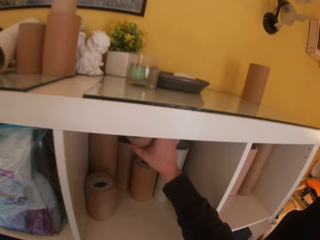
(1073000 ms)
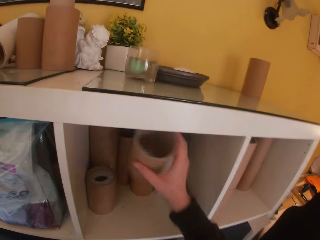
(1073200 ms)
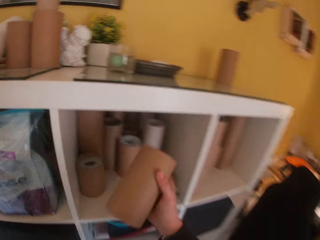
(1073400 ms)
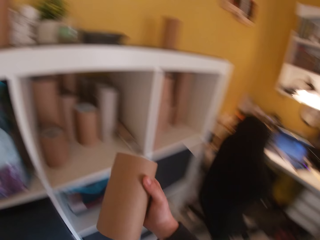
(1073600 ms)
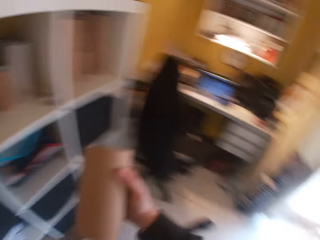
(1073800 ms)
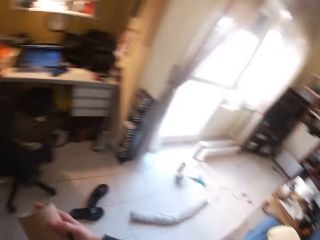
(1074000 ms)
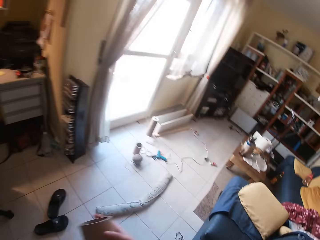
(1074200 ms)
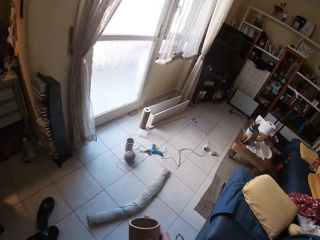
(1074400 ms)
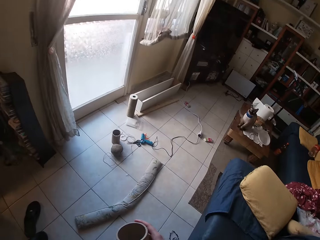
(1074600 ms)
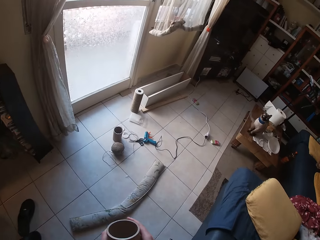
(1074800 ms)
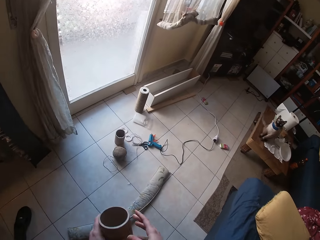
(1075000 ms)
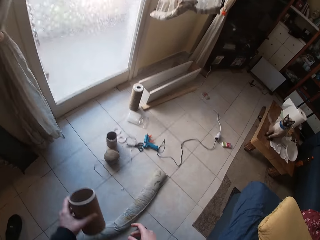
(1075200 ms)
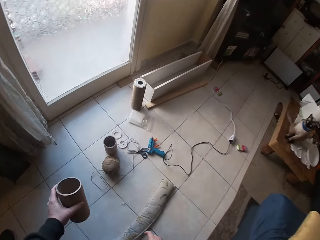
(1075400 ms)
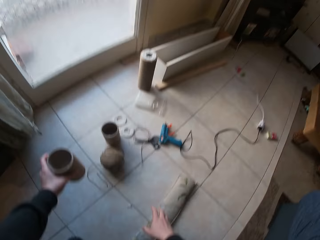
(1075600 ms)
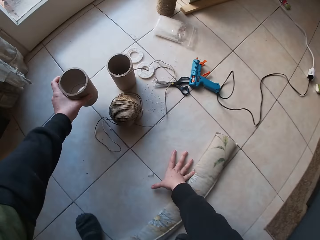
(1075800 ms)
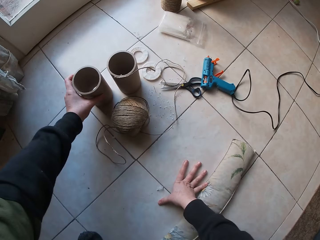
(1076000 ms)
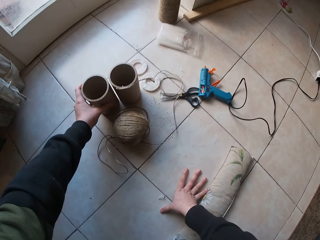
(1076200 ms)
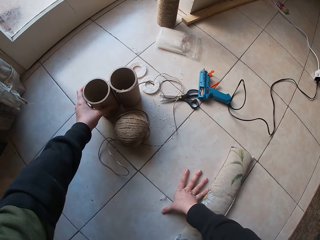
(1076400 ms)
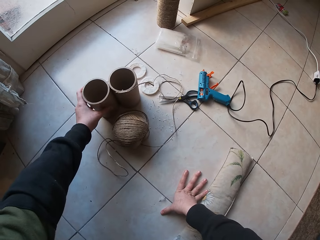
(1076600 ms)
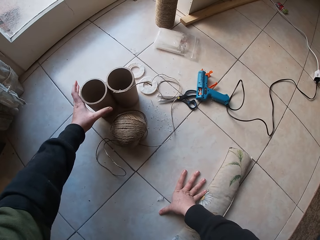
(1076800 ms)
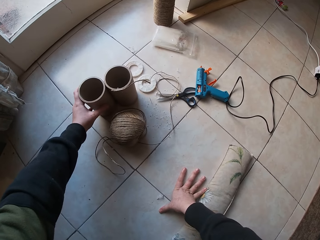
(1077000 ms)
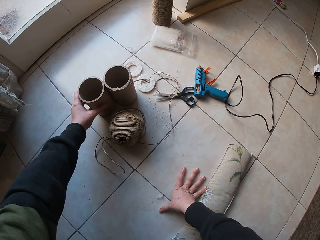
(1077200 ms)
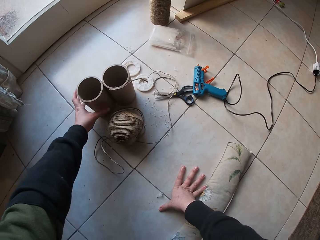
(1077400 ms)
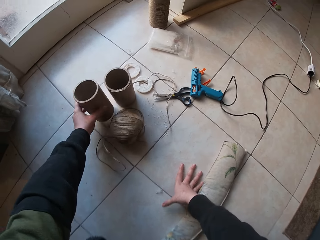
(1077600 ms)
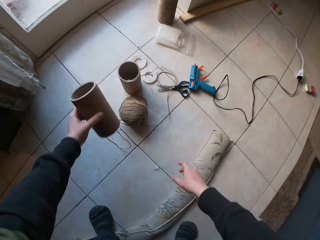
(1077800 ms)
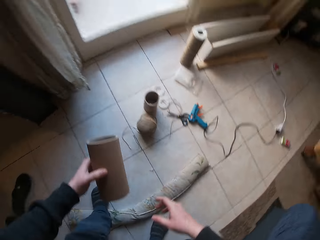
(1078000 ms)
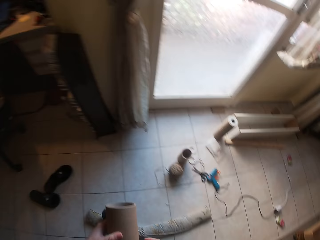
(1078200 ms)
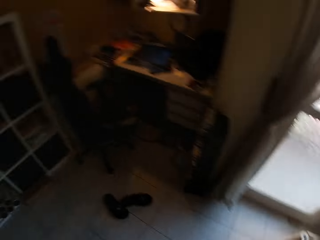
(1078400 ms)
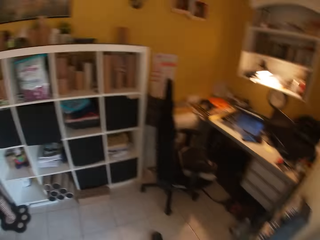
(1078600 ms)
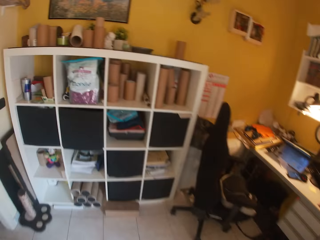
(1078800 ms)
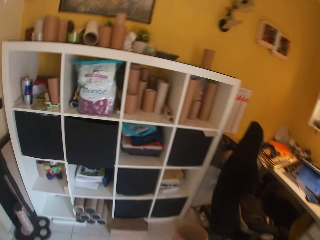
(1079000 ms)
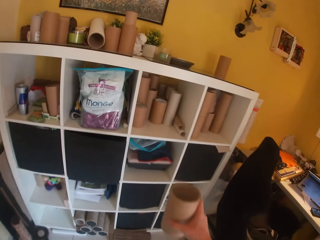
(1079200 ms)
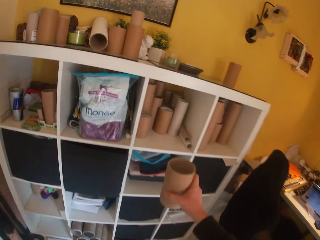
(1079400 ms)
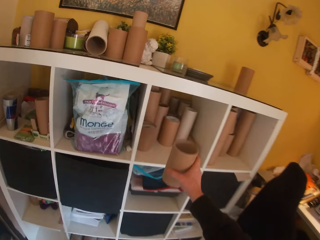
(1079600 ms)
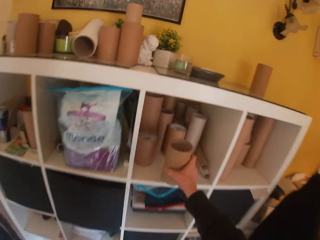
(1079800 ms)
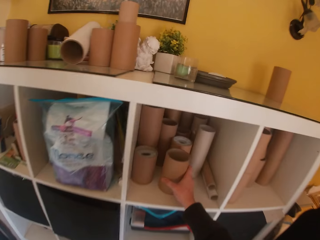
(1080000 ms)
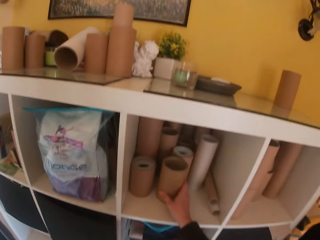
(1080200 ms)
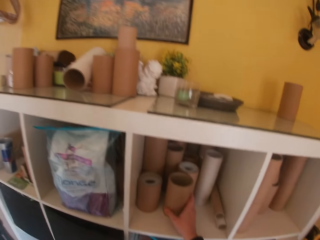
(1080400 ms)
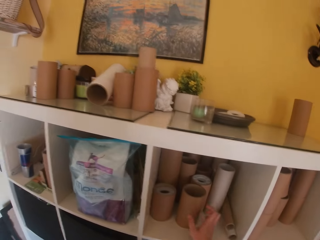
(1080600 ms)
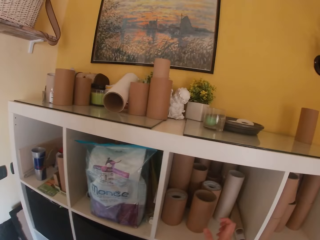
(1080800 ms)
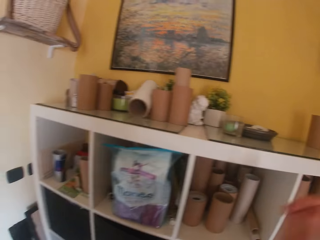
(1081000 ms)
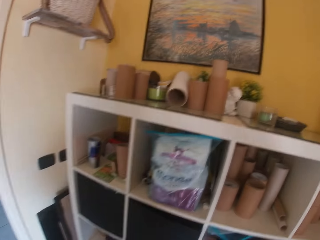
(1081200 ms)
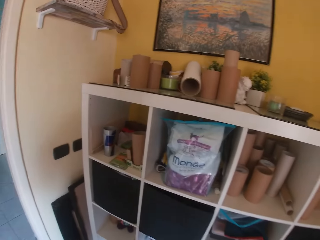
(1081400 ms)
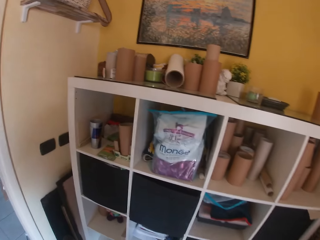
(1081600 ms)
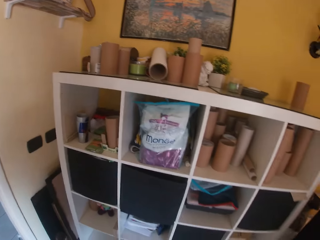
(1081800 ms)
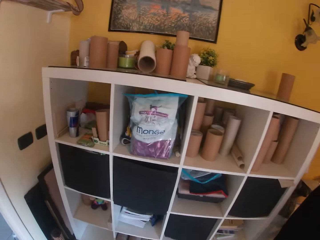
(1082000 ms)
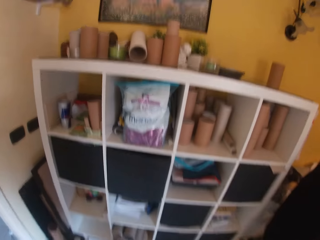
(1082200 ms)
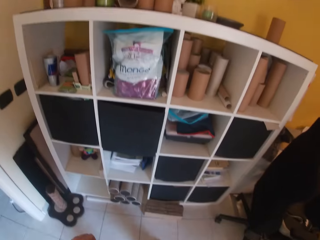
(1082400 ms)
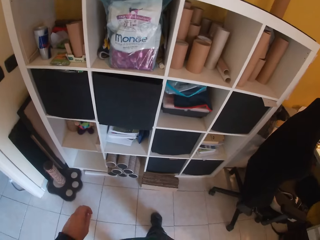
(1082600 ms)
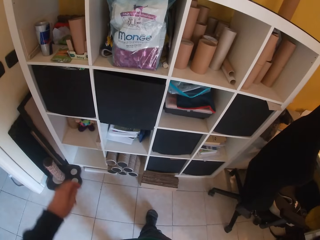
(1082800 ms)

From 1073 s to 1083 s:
The camera wearer picks up another cardboard tube or roll in a cabinet with her right hand. She passes the cardboard tube in her right hand to her left hand. She carries the roll. She places her right hand on the floor. She drops the cardboard tube on the floor with her left hand. She picks up the cardboard tube on the floor with her left hand. She carries the roll. She drops the cardboard tube back in the cabinet with her right hand.

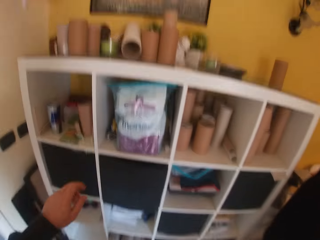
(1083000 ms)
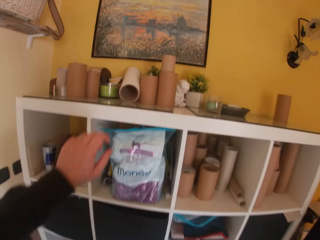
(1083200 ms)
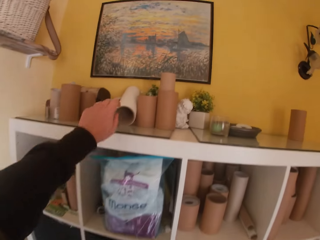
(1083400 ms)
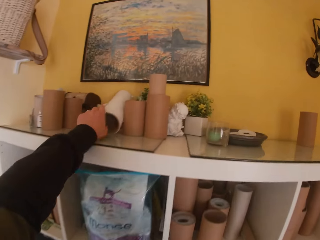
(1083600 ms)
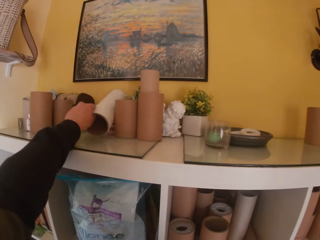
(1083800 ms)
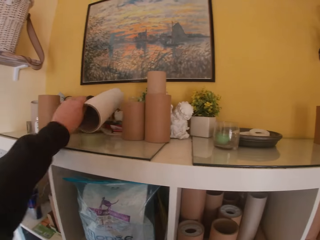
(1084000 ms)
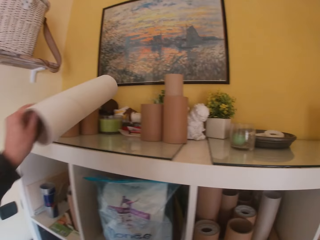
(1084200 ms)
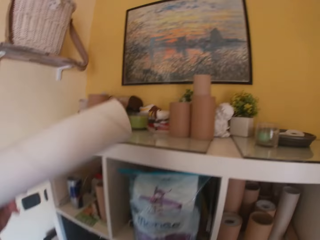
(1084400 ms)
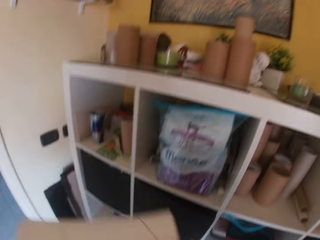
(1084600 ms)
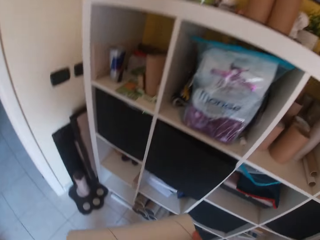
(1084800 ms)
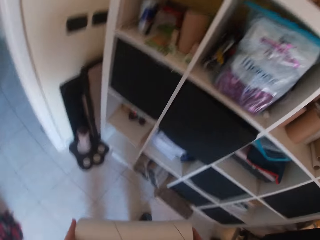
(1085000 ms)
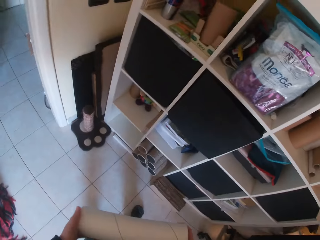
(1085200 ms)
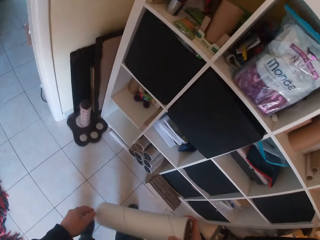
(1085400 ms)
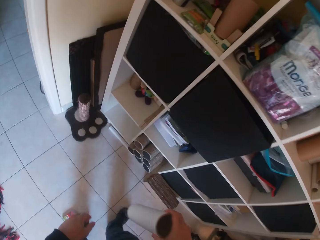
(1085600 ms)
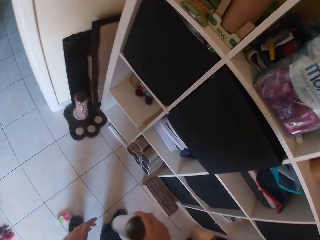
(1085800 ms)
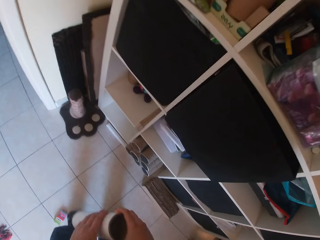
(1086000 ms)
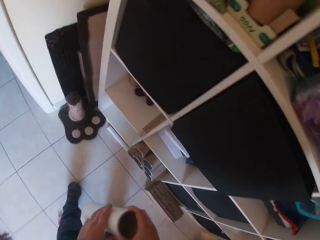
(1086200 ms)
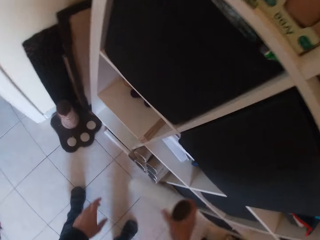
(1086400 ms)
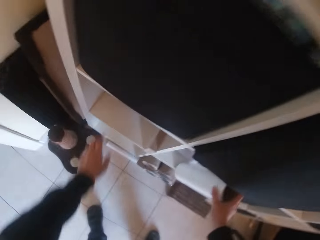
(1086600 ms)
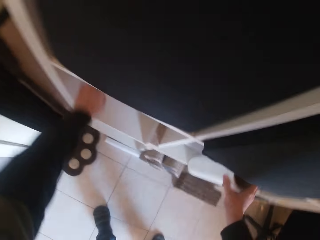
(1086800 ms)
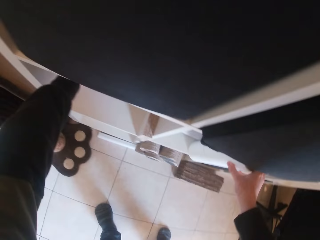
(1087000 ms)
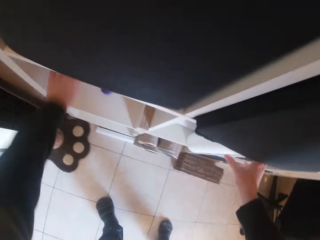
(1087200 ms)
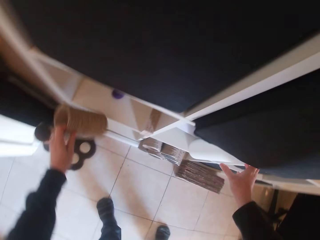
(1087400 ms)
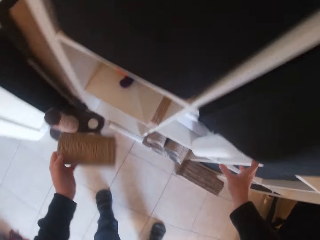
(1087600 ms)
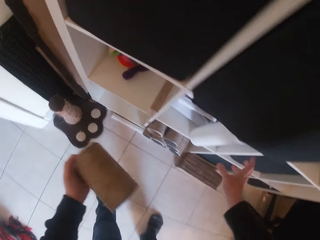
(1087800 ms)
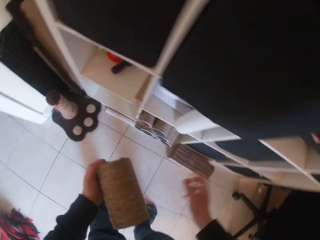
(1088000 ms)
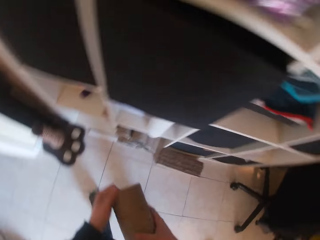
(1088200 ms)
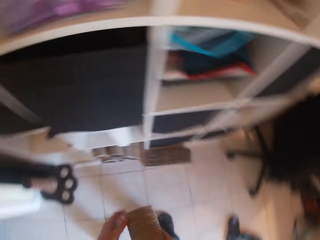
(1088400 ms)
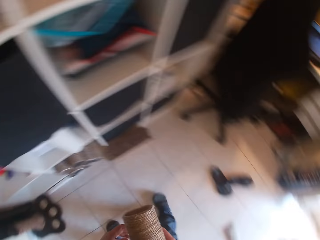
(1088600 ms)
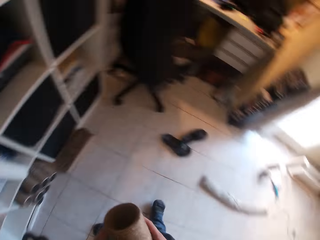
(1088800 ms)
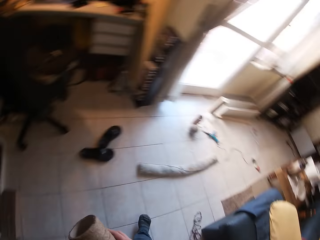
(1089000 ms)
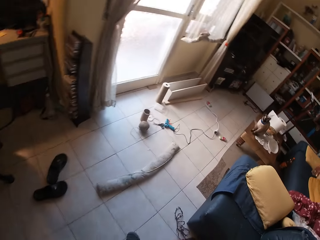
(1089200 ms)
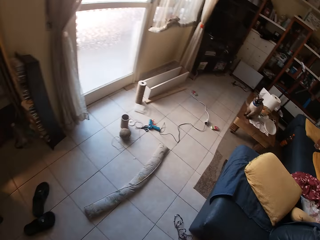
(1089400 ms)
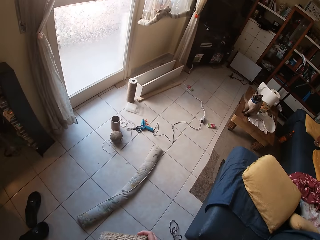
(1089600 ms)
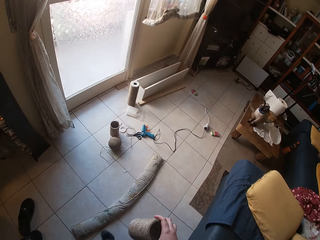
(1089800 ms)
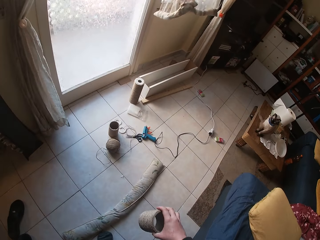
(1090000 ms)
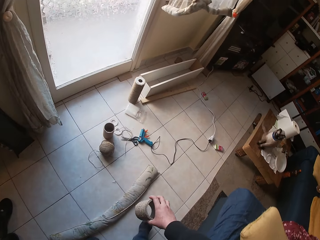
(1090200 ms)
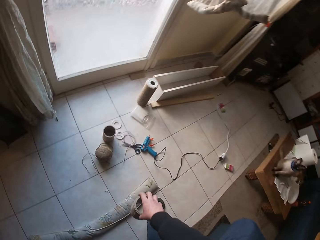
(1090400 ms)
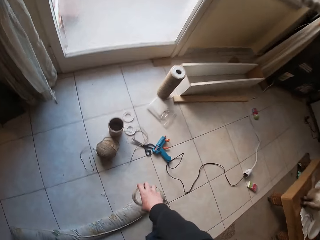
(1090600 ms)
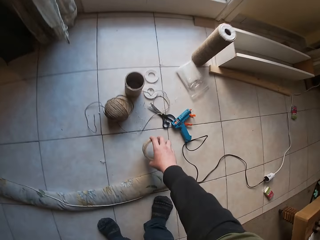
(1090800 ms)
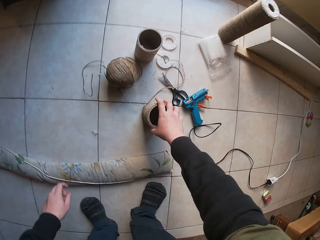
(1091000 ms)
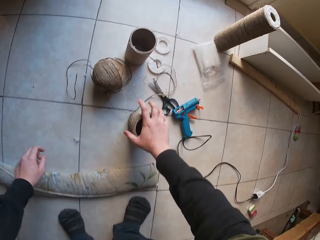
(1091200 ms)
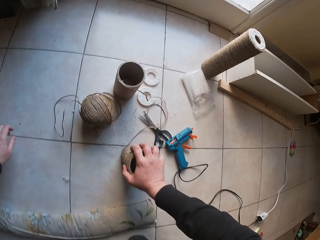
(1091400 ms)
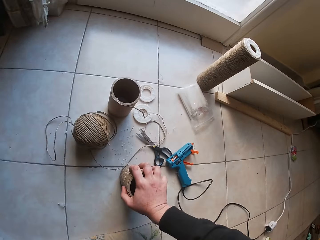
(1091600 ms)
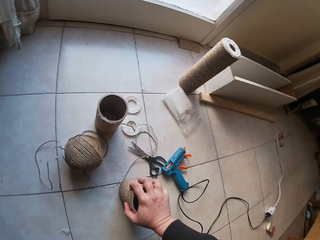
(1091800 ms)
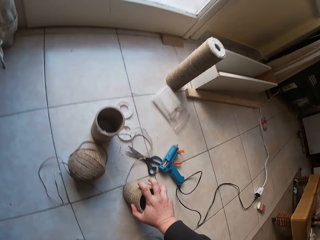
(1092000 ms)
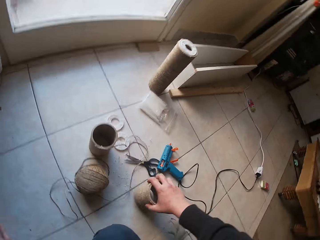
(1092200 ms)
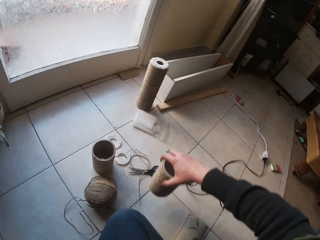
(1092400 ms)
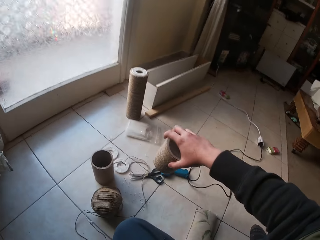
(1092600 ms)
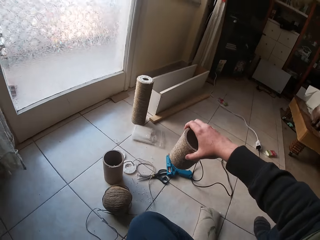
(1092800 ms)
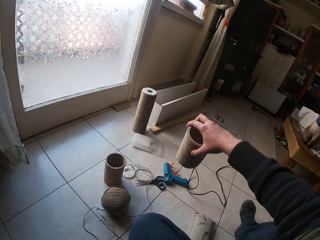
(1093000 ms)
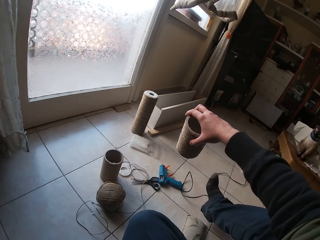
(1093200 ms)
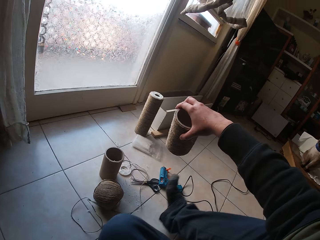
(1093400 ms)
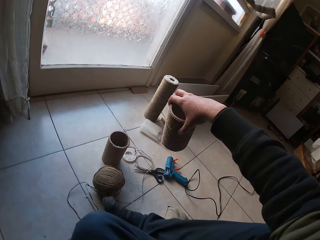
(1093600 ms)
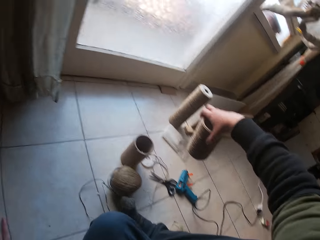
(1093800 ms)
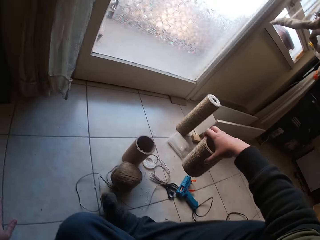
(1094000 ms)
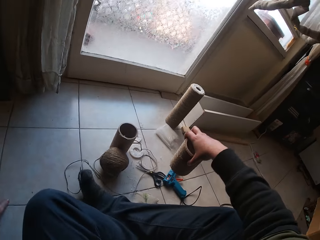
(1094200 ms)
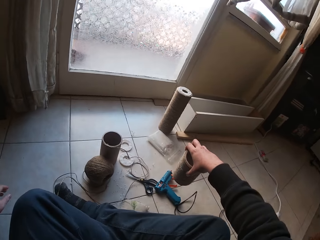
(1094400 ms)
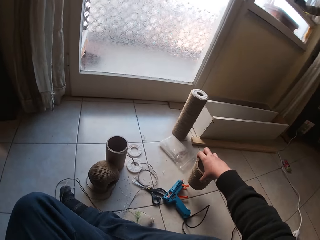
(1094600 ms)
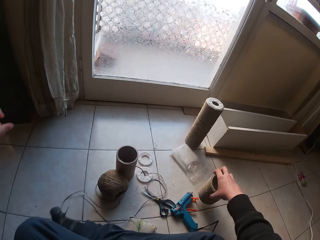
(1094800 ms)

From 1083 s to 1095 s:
The camera wearer picks a cardboard tube on the cabinet with her left hand. She passes the cardboard tube in her left hand to her right hand. She drops the cardboard tube in the cabinet with her right hand. She stretches the left hand. She picks a twined cardboard tube in the cabinet with her left hand. She passes the twined cardboard tube in her left hand to her right hand. She drops the twined cardboard tube on the floor with her right hand. She moves the twined cardboard tube on the floor with her right hand. She sits down.
